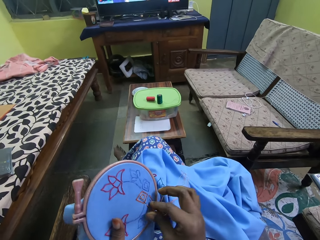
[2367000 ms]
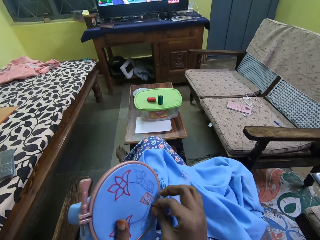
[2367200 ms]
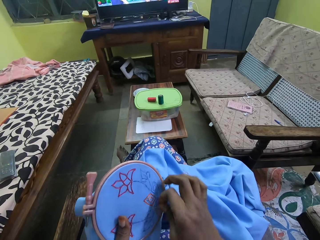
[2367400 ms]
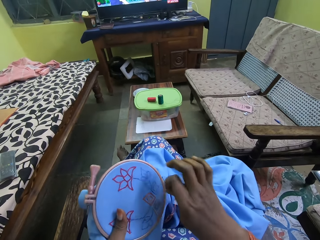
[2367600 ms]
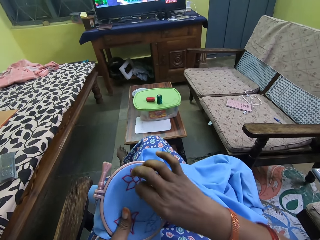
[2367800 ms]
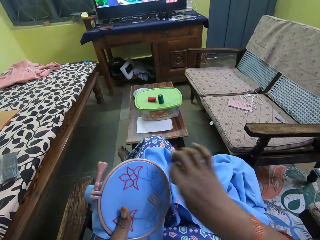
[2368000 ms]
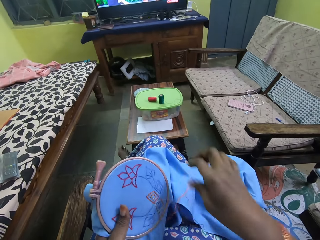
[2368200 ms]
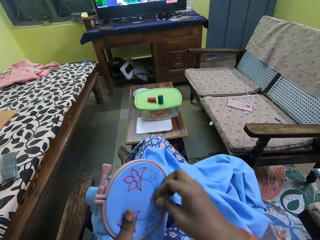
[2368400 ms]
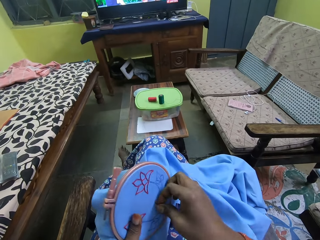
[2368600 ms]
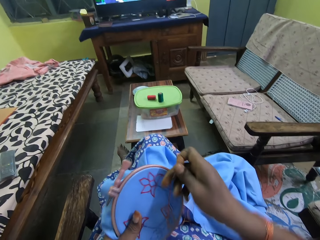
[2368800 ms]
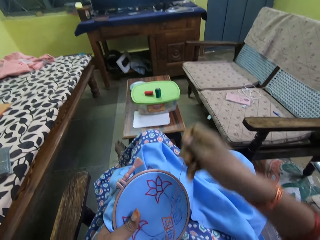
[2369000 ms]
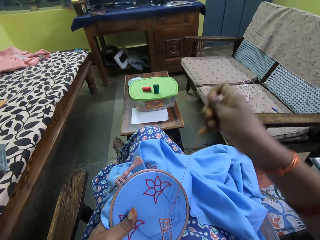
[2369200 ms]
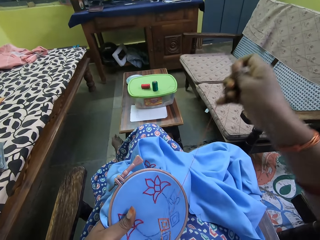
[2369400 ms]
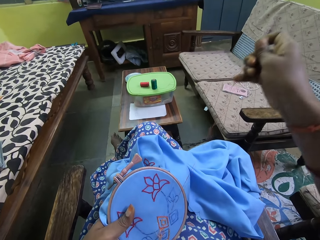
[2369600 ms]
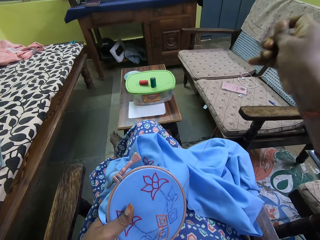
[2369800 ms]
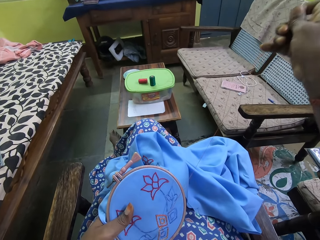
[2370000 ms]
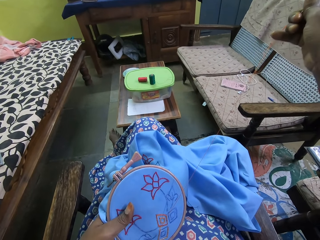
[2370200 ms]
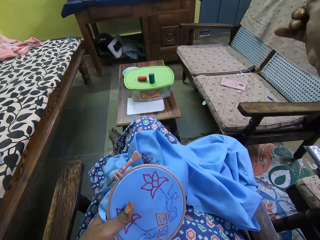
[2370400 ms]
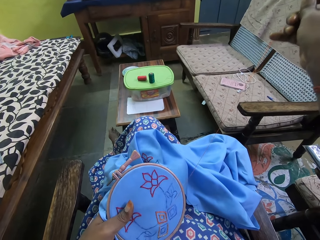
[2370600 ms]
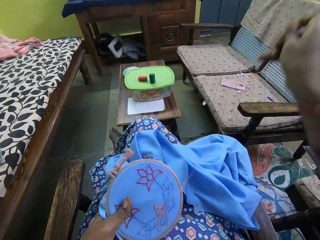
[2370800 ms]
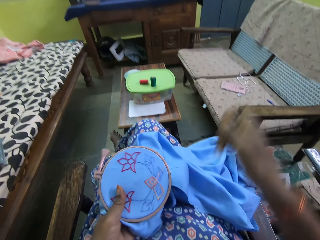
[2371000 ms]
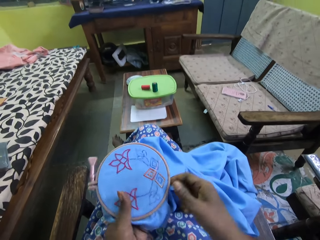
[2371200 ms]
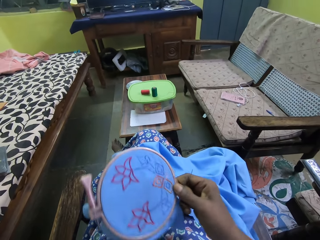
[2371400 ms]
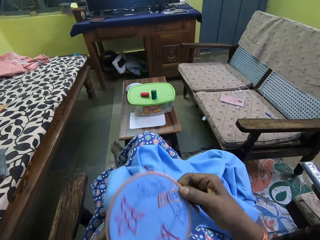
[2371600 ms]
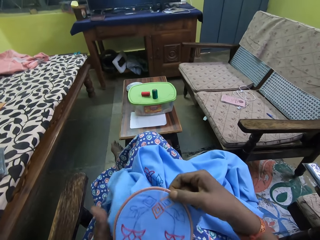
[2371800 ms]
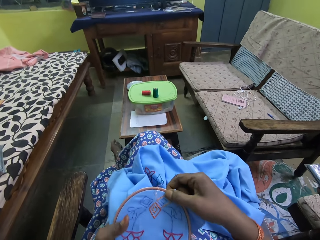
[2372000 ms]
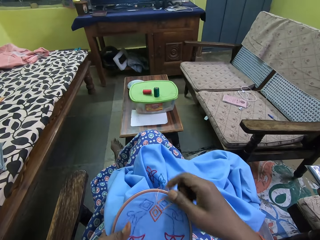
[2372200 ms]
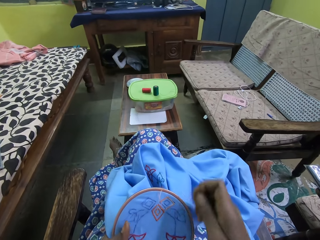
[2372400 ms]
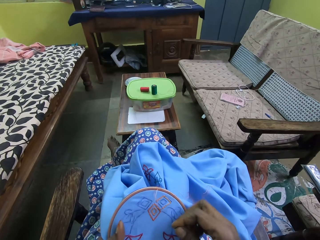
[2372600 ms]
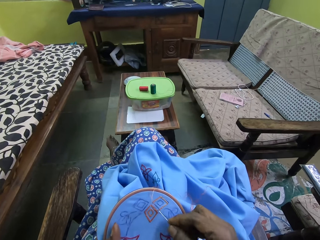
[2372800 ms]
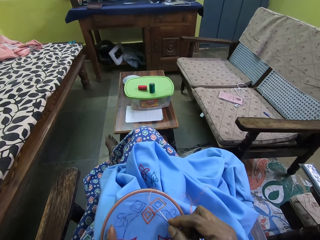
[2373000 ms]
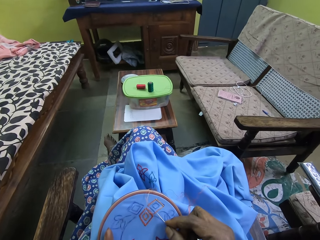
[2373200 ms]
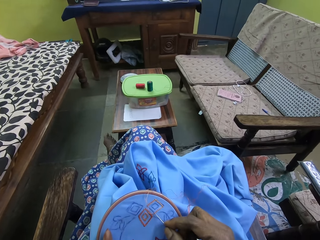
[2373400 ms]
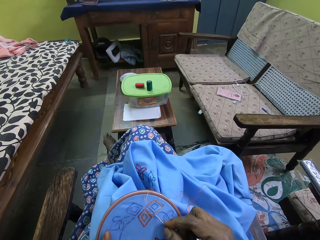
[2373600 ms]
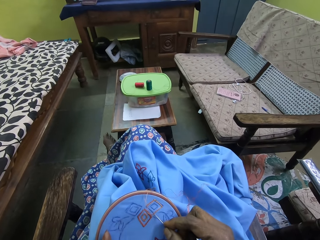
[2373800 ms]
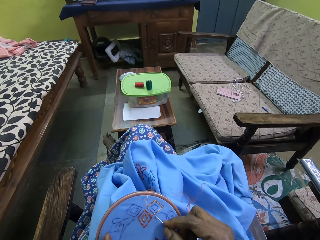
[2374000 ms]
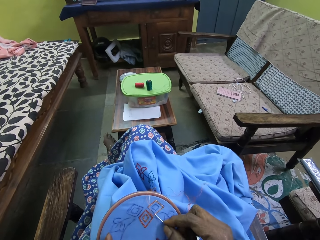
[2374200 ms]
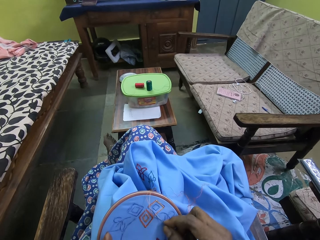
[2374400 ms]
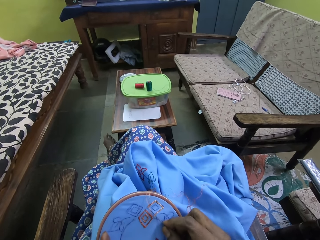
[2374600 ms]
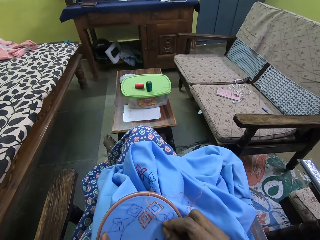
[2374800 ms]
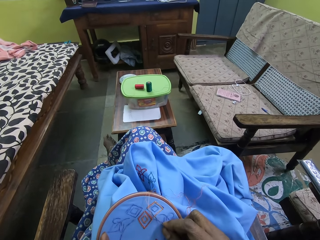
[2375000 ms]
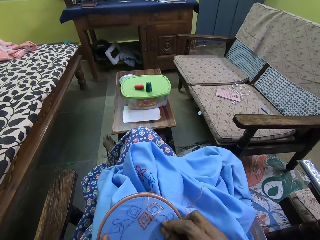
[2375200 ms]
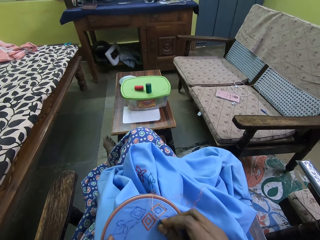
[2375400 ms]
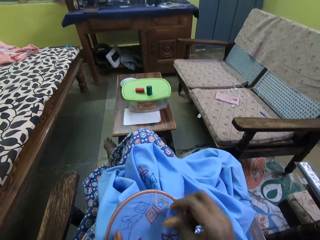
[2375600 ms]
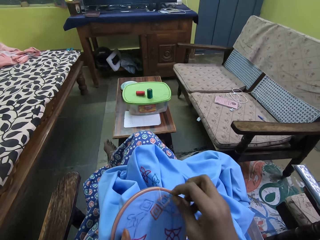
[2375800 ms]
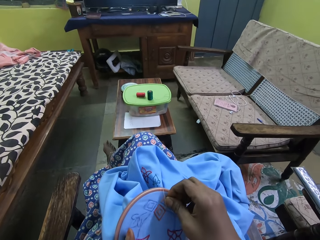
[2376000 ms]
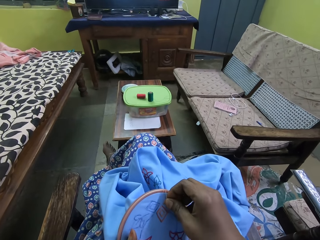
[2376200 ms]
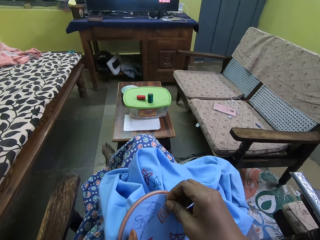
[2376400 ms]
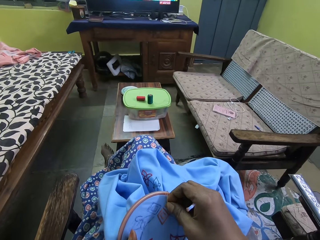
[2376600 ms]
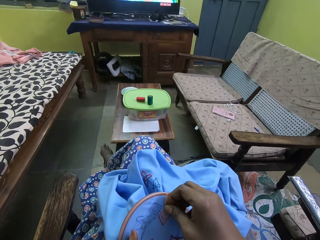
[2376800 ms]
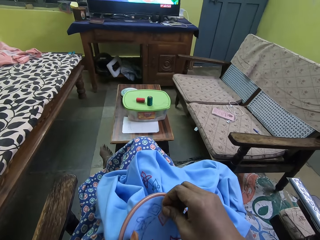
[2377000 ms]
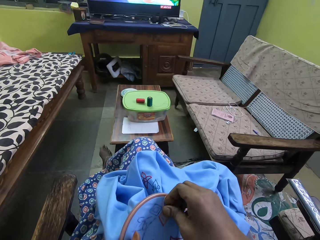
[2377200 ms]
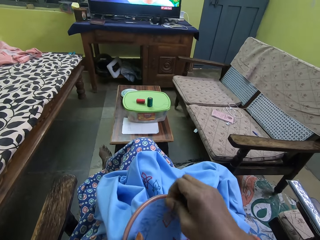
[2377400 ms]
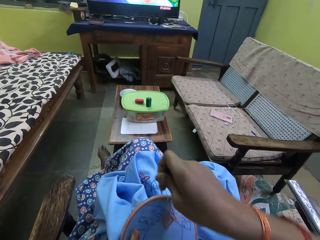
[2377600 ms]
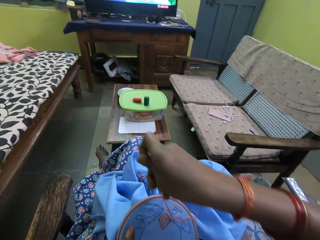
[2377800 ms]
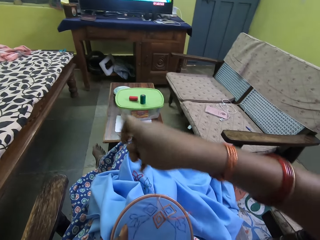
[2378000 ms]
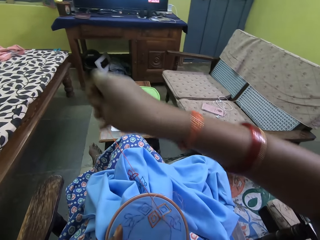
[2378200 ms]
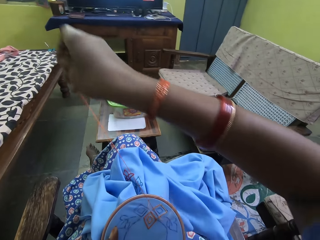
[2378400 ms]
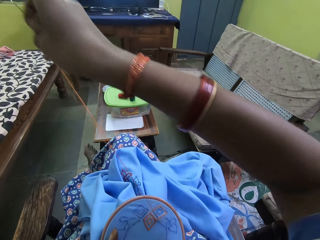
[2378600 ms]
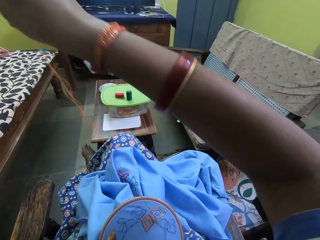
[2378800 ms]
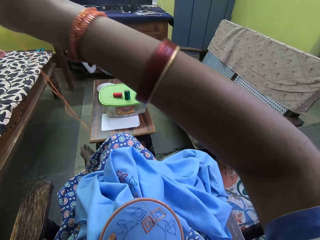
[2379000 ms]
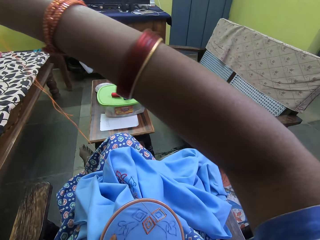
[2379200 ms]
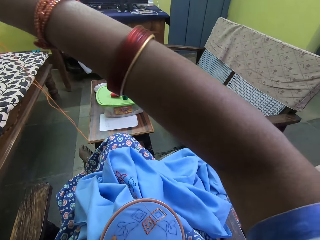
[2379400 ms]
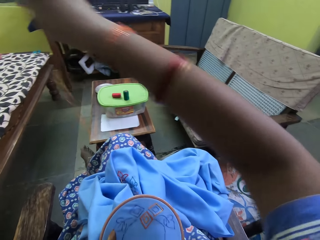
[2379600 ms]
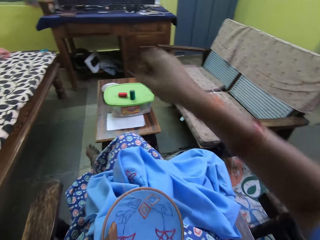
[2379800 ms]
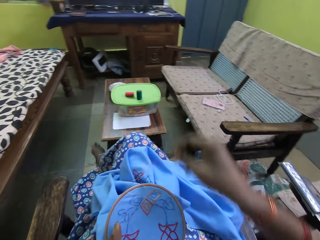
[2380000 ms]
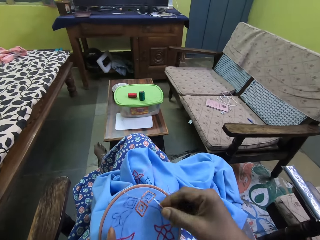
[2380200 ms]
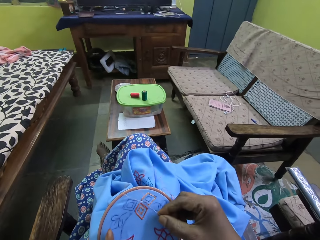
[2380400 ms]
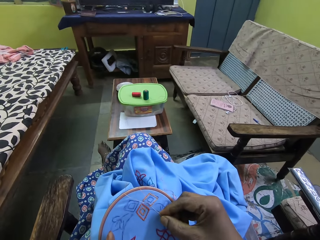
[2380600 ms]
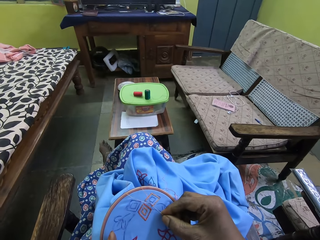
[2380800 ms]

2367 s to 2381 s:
The camera wearer aligns the string, pulls the needle and adjusts the cloth. She holds the embroidery with both hands. She stitches the embroidery in her left hand with the needle and the thread in her right hand. She penetrates the needle on the cloth. She pulls the needle.

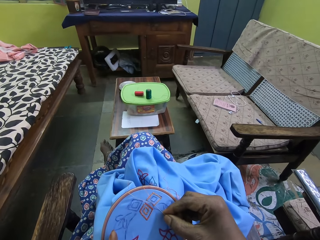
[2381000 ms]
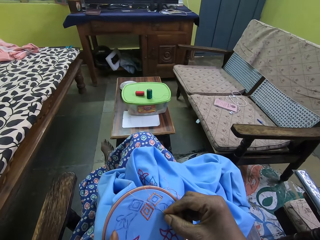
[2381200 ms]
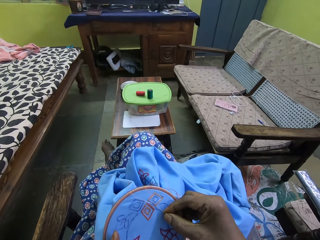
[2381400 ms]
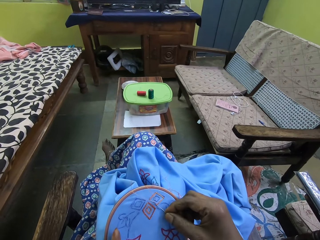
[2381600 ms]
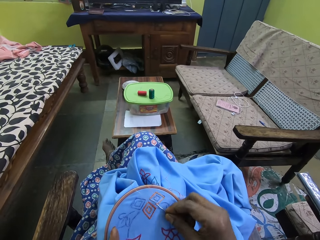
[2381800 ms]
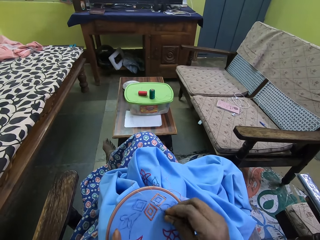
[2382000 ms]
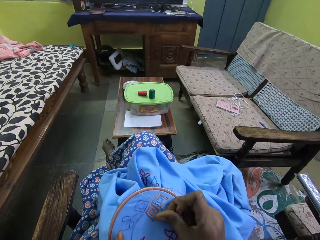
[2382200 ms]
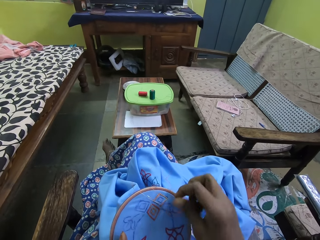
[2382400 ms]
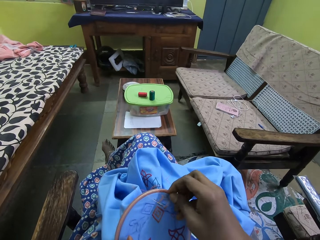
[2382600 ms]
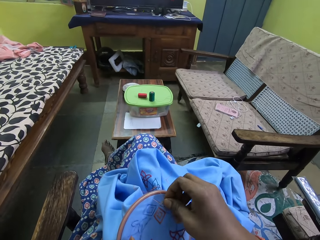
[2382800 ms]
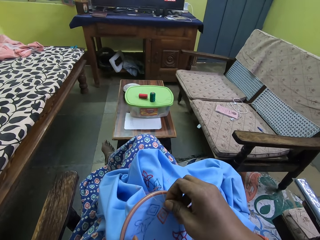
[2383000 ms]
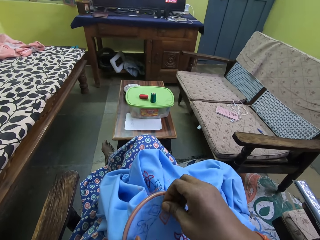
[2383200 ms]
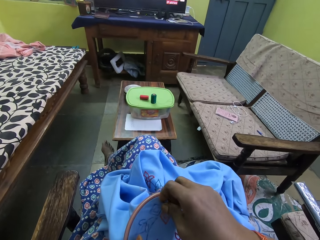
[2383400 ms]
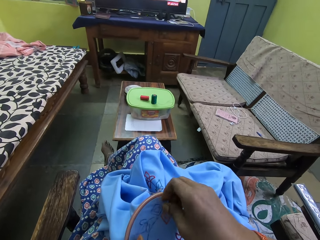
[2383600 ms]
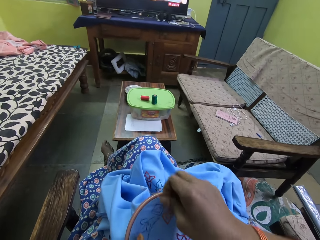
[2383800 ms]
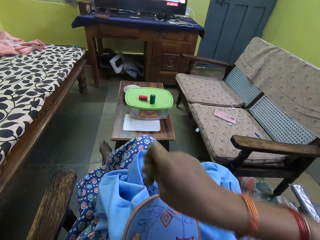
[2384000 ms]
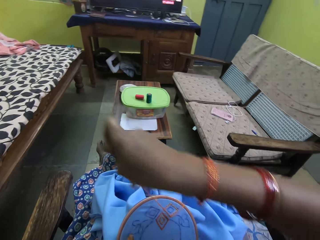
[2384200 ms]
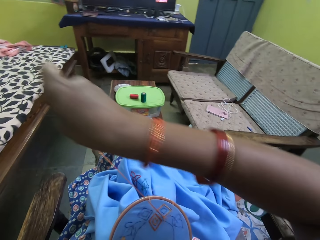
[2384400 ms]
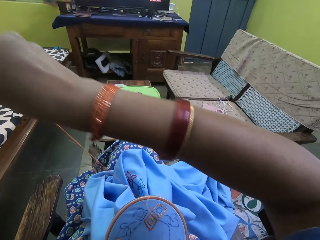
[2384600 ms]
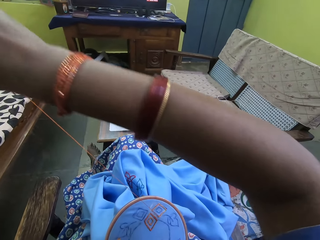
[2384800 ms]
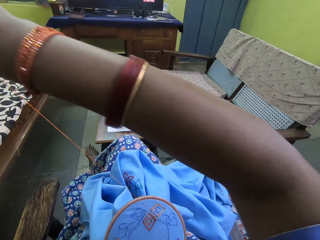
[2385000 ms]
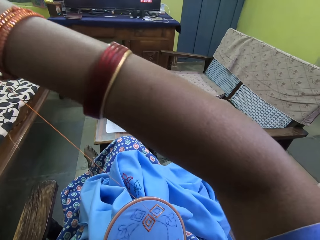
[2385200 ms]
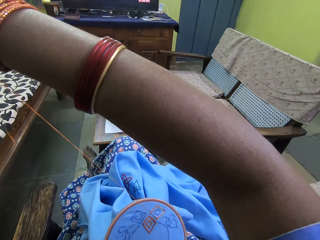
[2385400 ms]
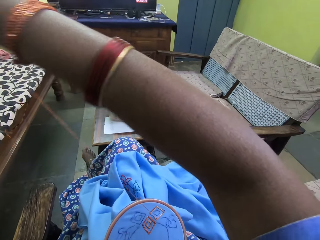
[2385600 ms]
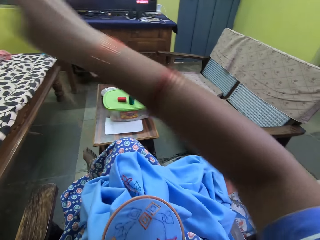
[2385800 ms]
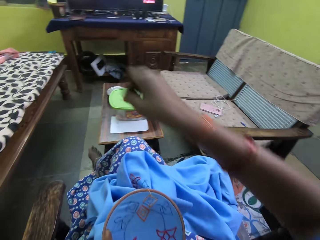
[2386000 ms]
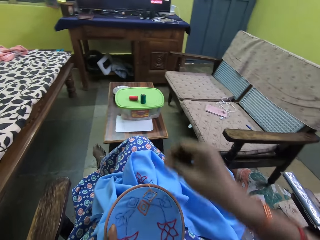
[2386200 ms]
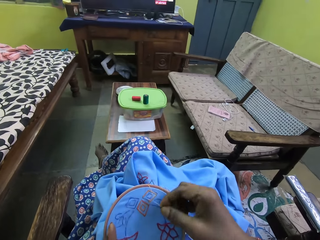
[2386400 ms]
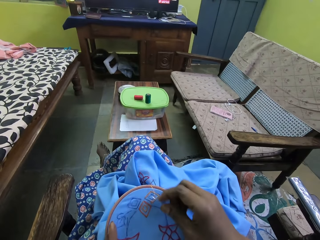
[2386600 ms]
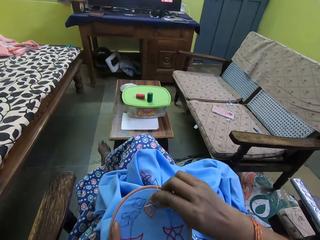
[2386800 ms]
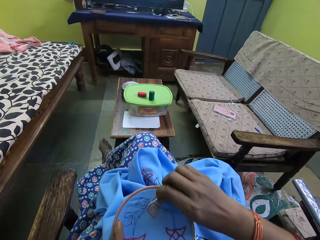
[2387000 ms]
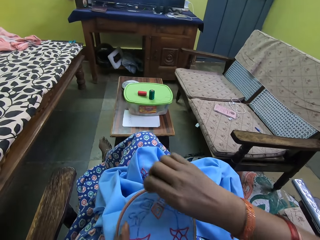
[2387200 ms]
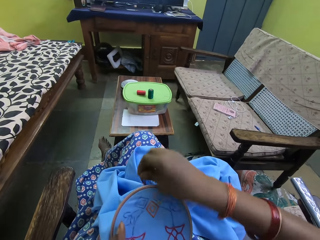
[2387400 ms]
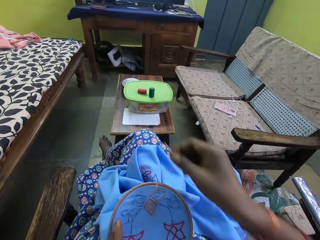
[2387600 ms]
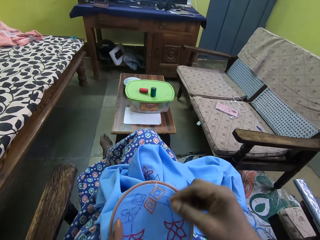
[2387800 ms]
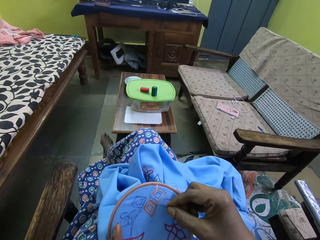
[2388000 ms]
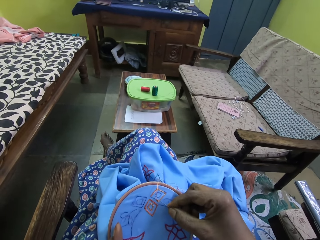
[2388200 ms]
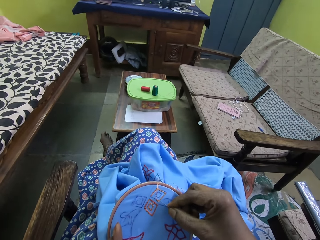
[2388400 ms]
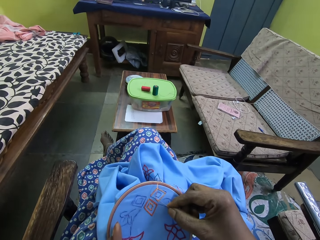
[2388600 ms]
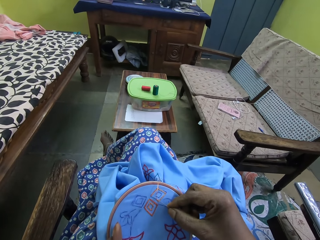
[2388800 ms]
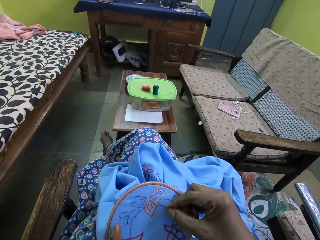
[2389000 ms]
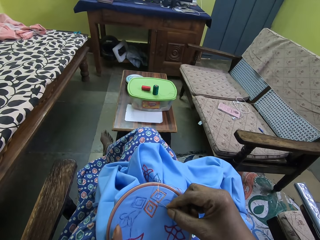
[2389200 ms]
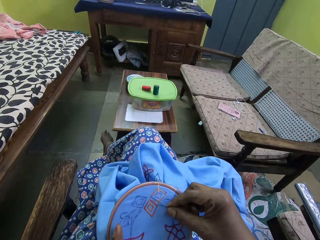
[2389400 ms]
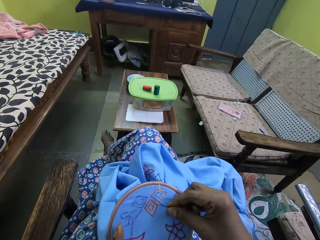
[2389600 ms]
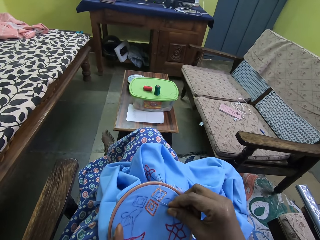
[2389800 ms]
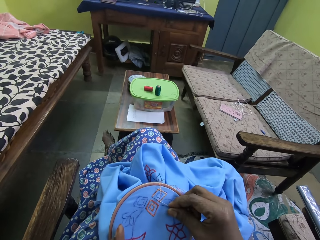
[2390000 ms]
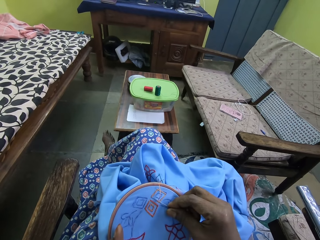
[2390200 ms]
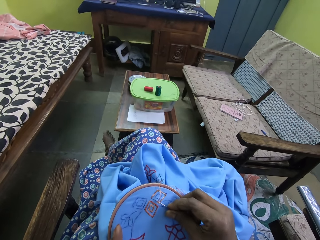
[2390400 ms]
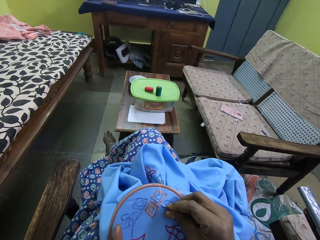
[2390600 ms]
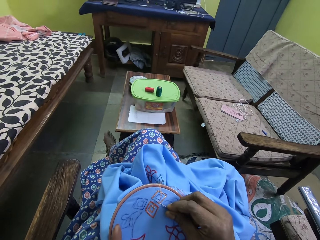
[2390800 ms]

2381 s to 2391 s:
The camera wearer penetrates the needle on the cloth. They pull the needle. They align the string.
